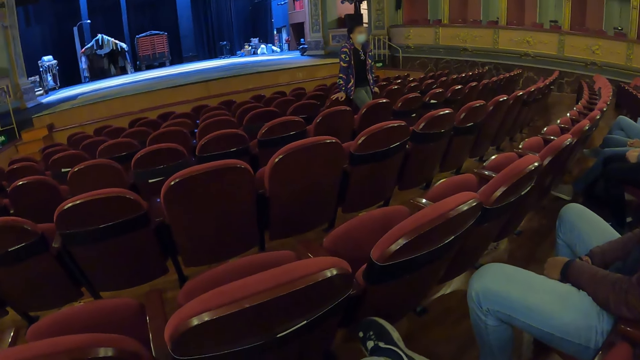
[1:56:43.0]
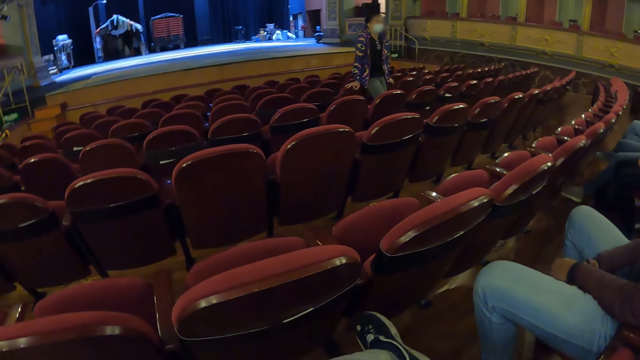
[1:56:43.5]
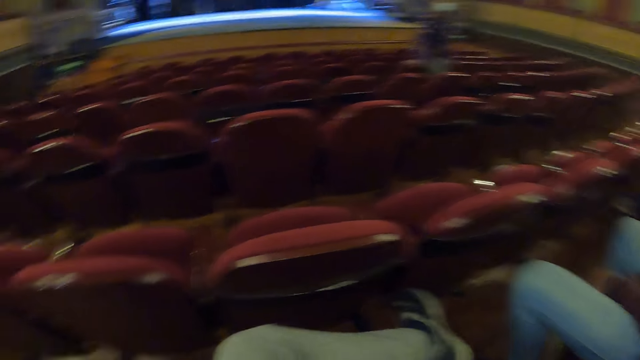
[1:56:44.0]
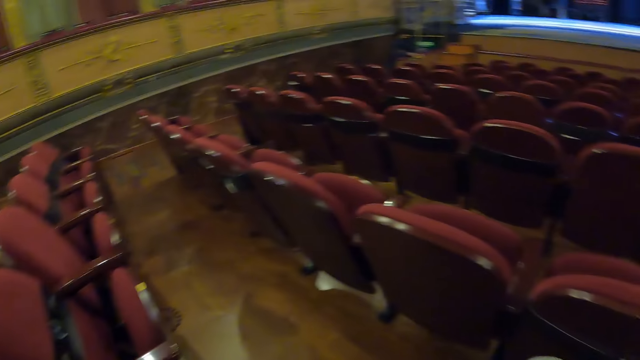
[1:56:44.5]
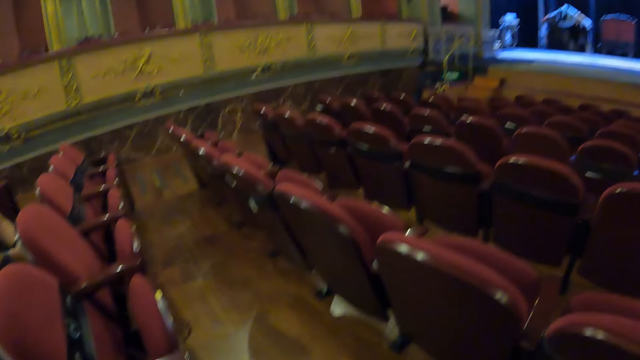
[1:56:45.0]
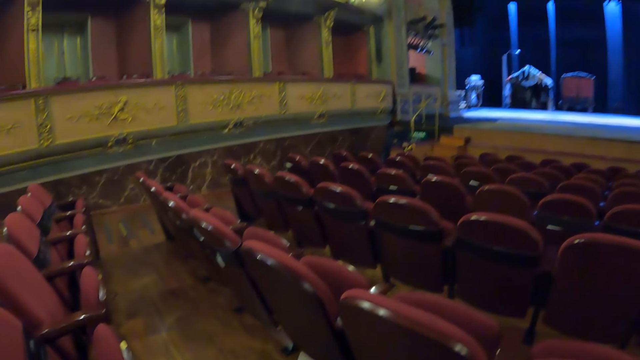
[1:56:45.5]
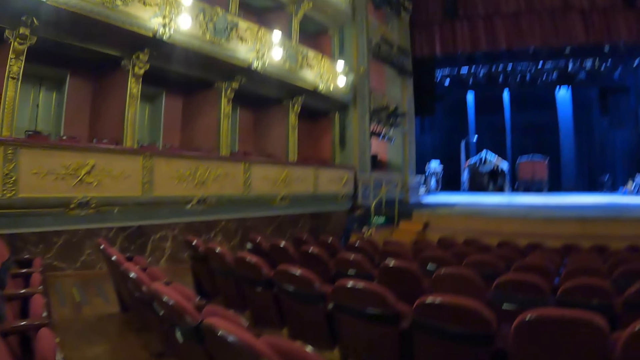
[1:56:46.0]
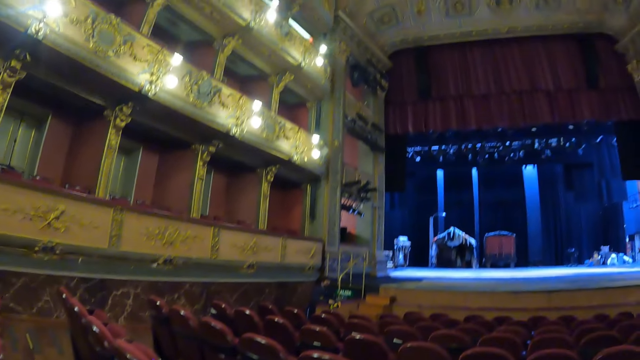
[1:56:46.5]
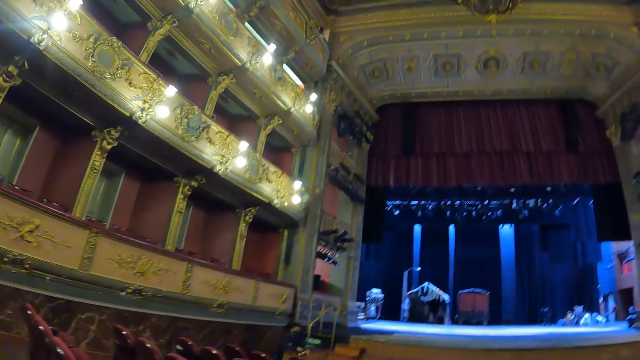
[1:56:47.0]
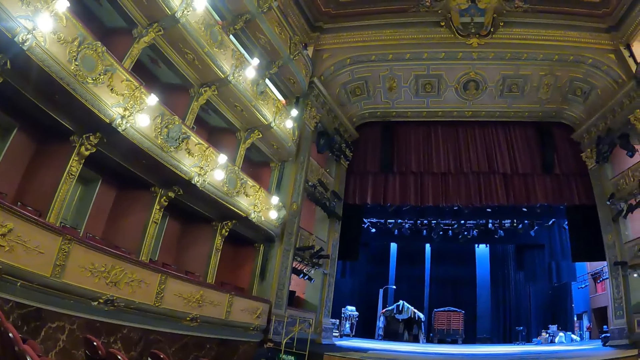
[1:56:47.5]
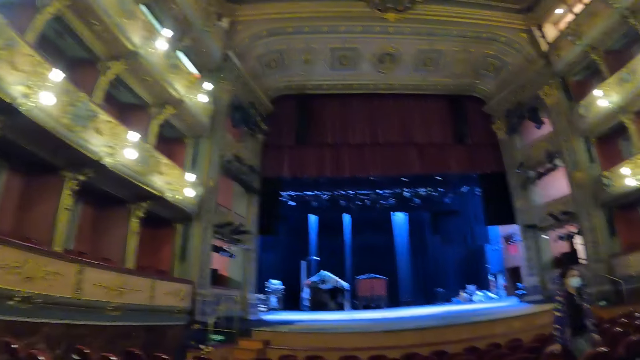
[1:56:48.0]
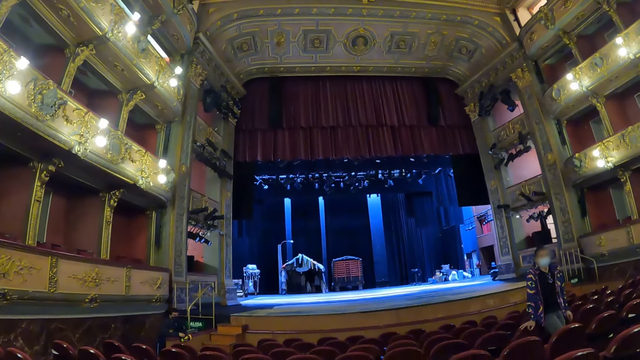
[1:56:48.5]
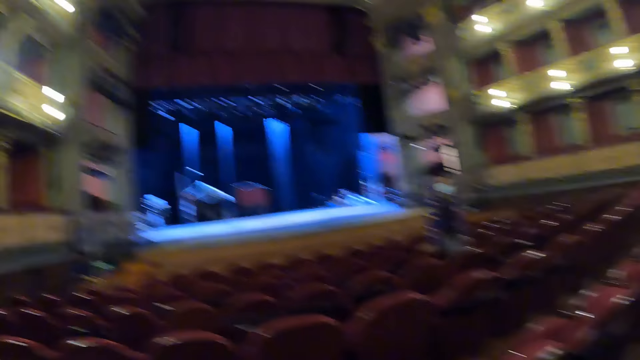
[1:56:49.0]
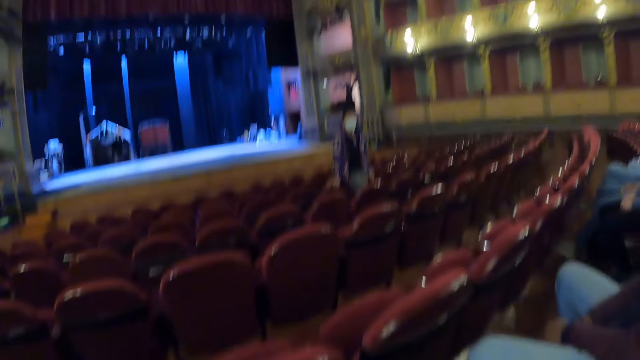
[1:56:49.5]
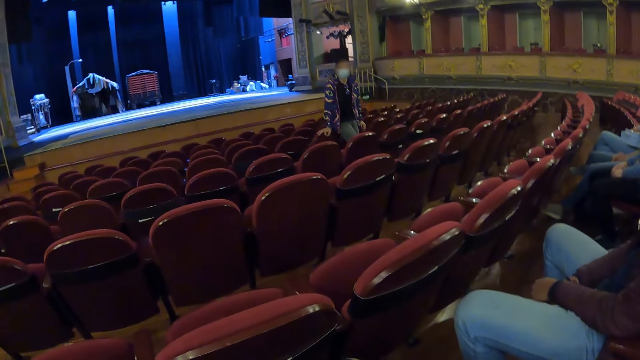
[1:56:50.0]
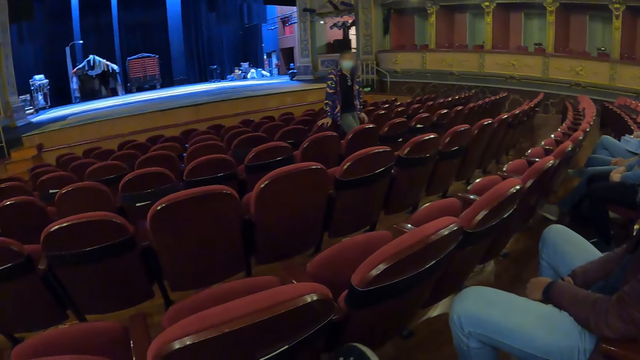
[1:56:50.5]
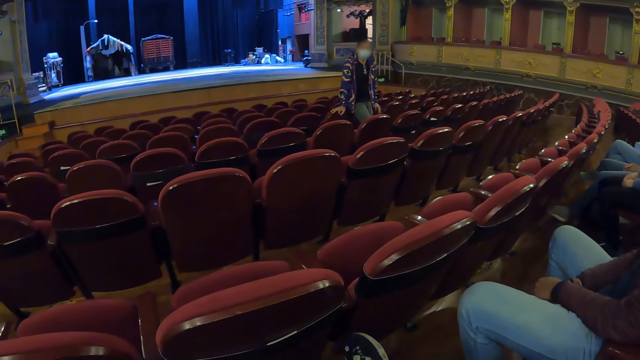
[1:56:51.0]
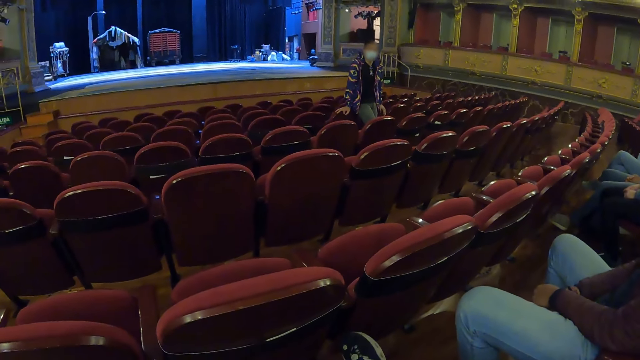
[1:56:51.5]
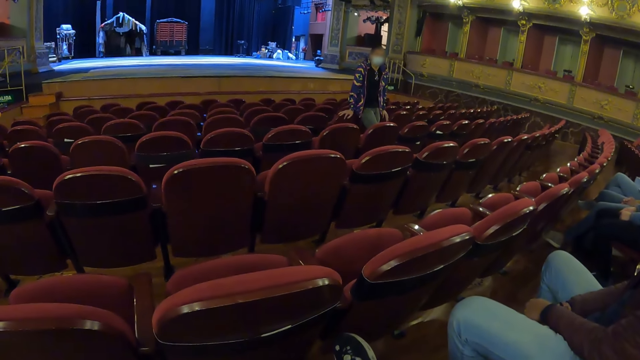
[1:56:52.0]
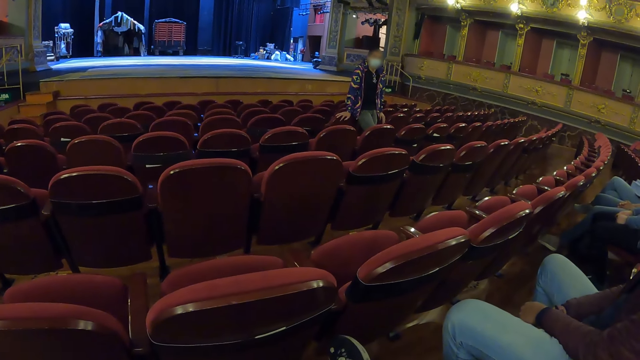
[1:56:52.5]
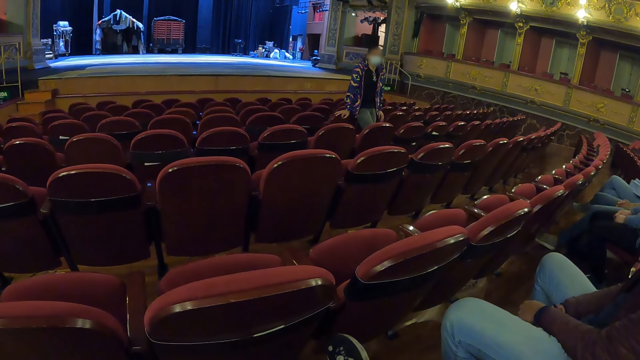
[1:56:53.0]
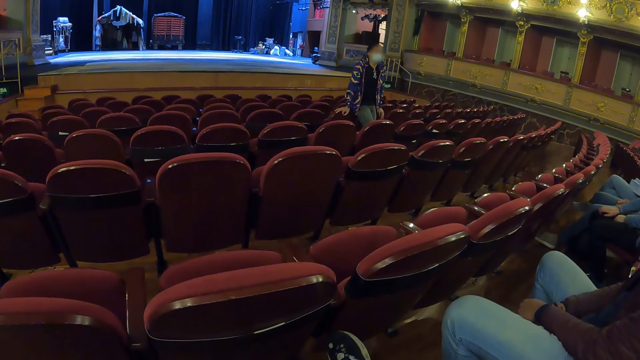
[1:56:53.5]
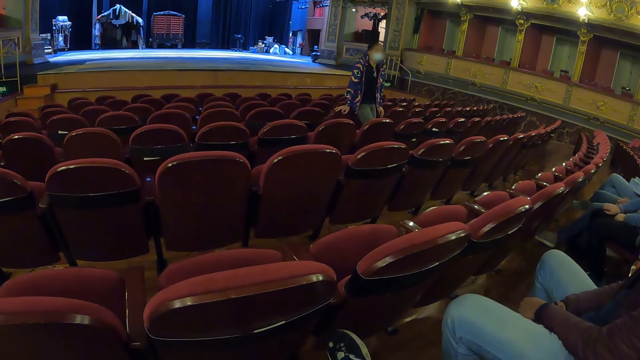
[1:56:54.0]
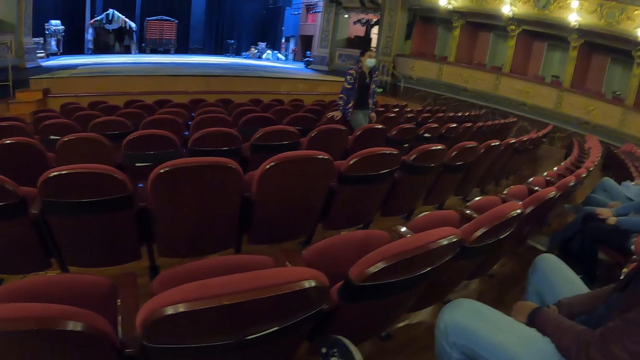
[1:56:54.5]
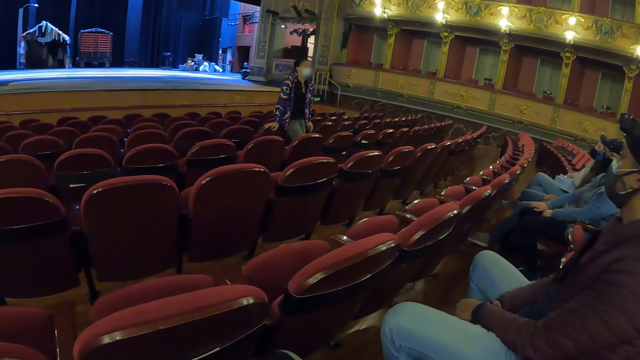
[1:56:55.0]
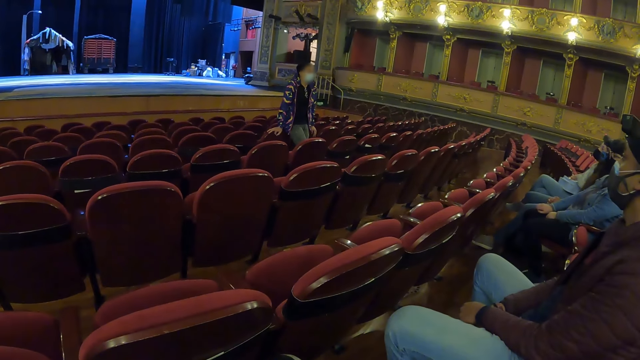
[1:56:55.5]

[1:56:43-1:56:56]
The camera wearer looks around. They look at a man.

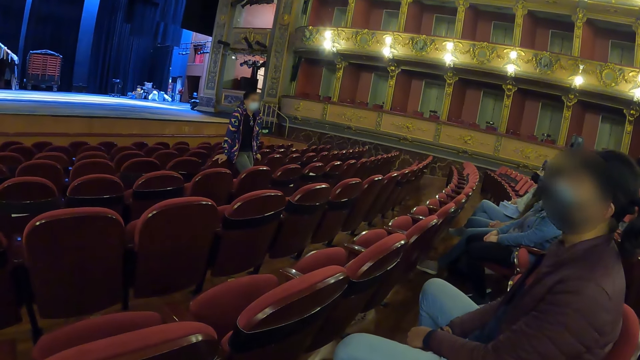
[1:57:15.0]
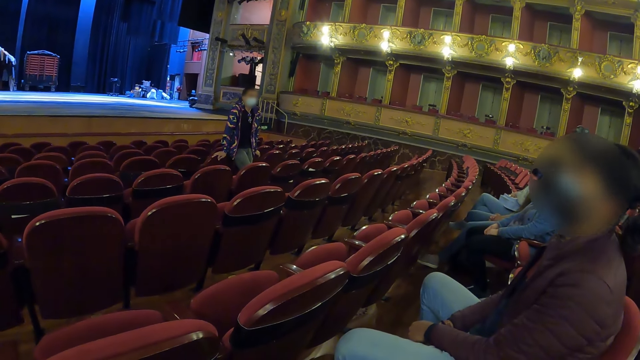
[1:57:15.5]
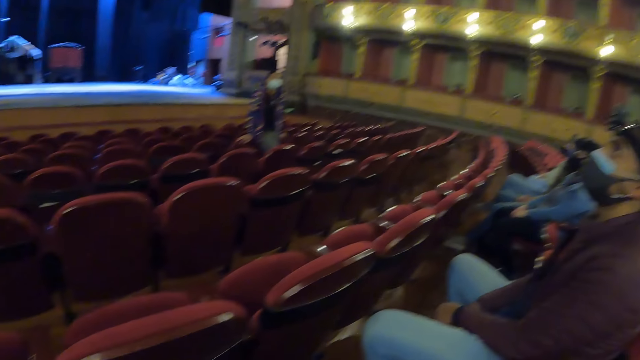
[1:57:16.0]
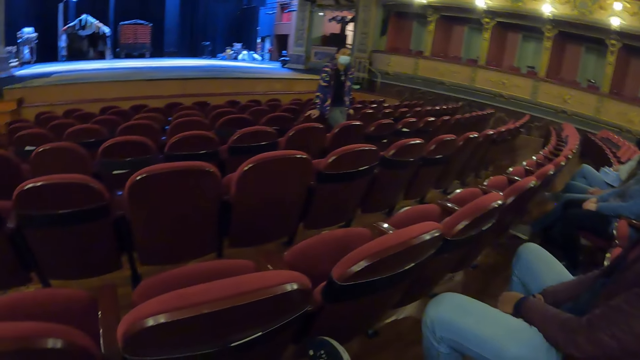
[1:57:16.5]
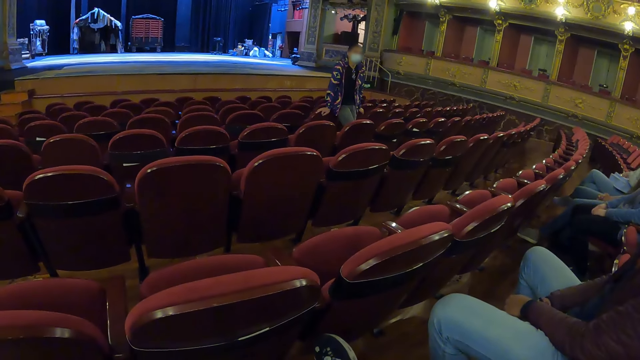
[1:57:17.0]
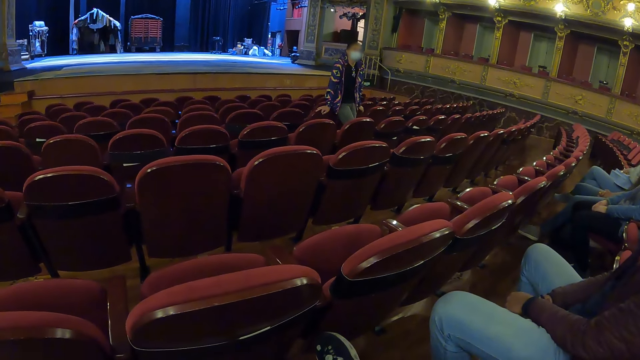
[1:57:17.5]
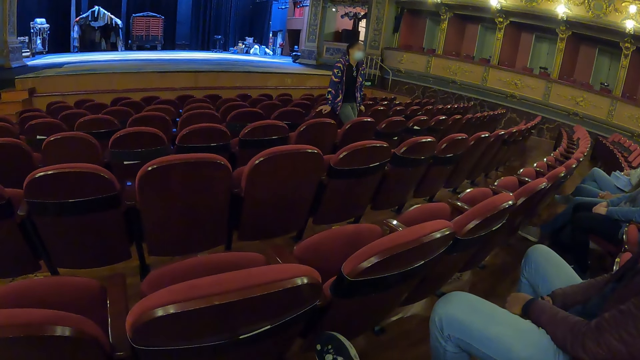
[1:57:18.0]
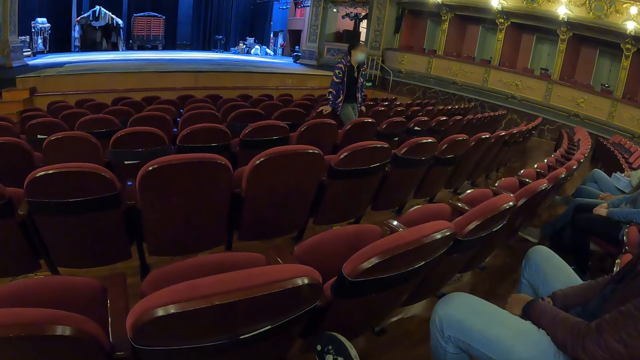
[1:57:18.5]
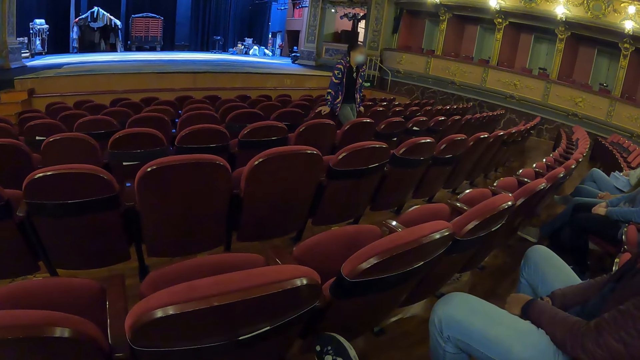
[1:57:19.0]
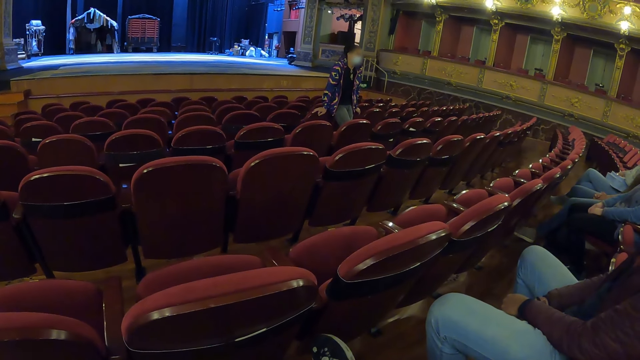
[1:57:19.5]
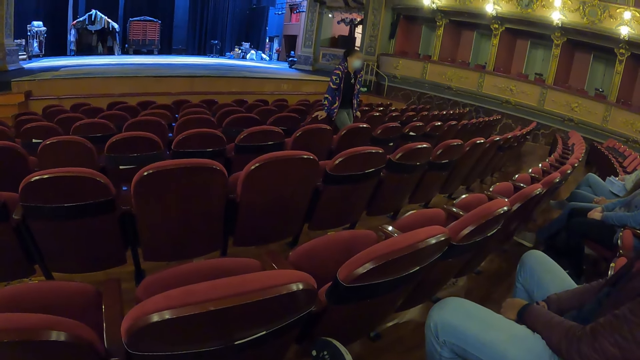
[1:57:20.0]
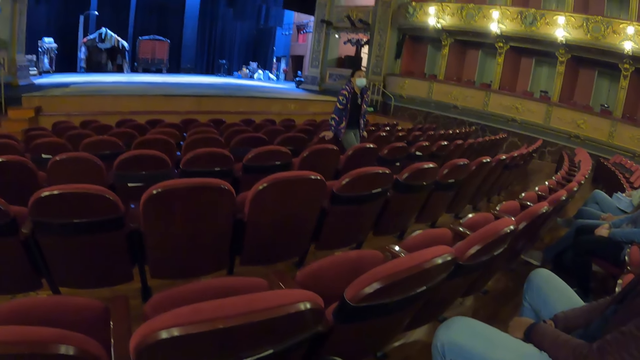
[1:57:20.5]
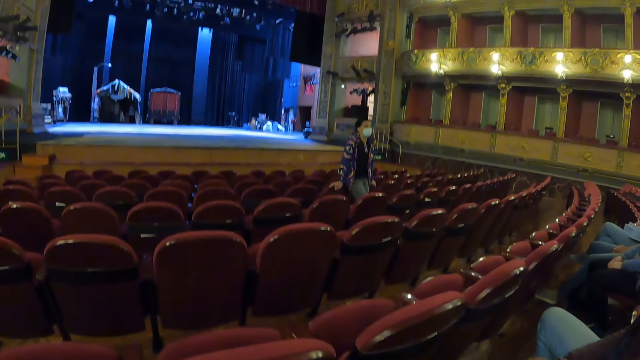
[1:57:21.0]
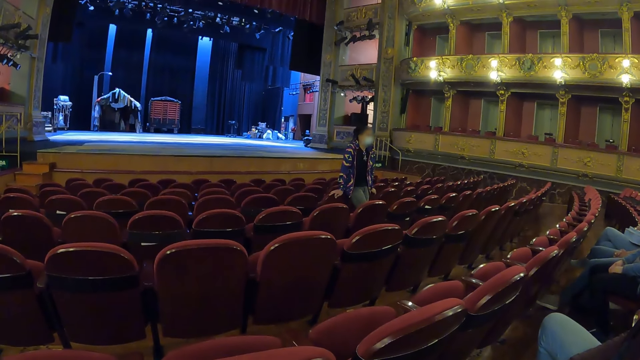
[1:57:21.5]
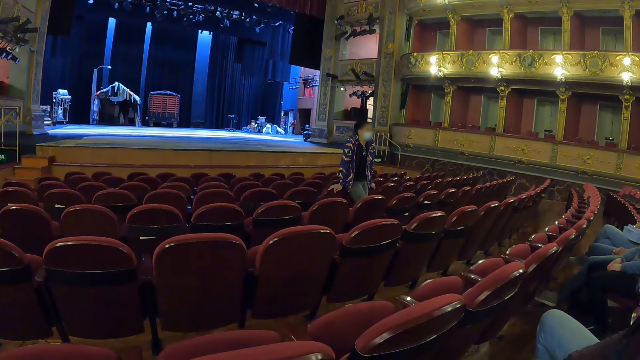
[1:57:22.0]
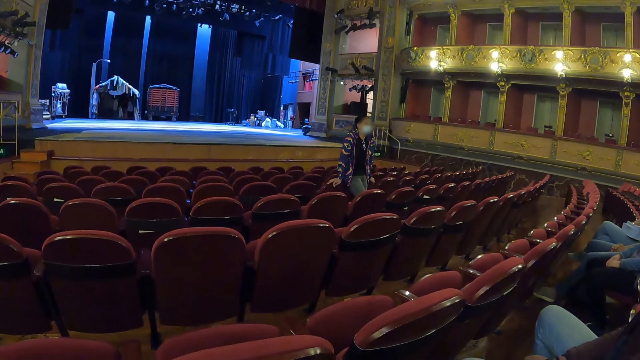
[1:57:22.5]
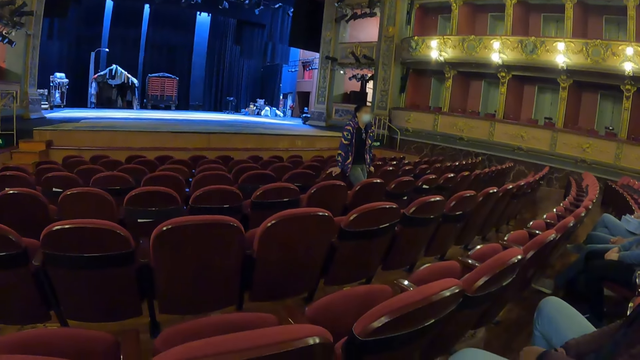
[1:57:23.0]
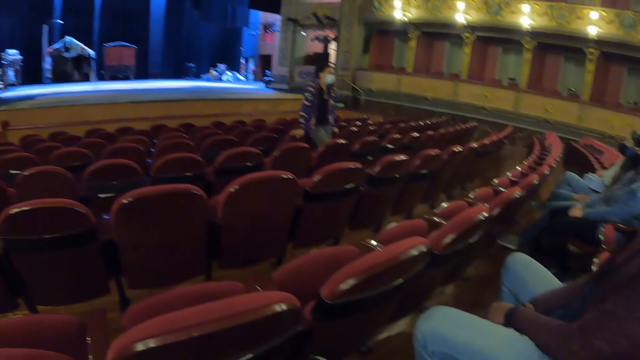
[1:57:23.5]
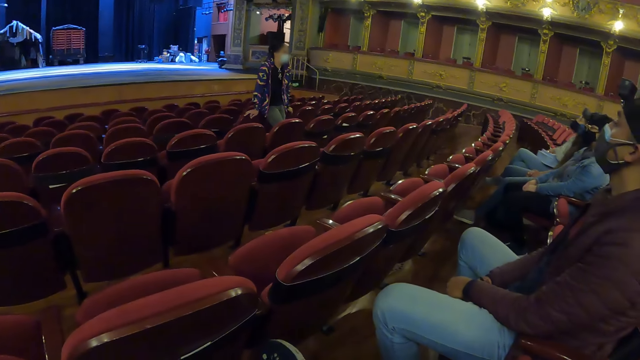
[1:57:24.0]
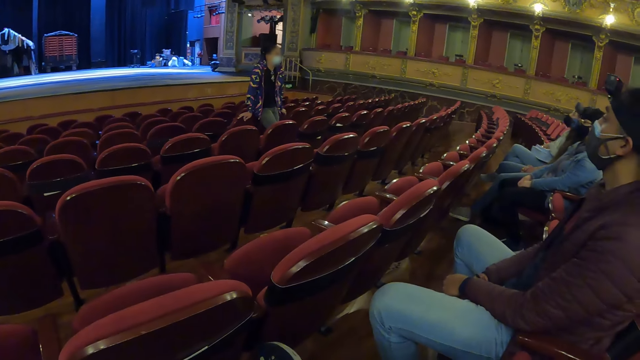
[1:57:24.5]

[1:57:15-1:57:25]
The camera wearer stares in the auditorium.
